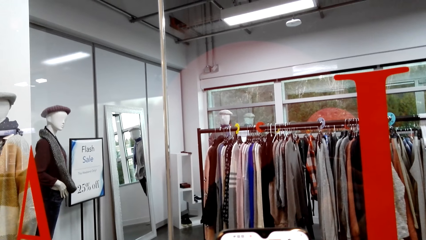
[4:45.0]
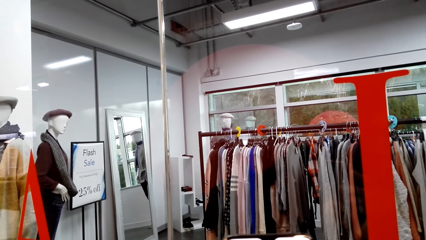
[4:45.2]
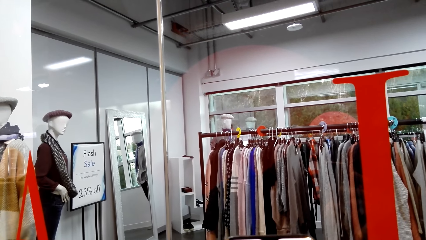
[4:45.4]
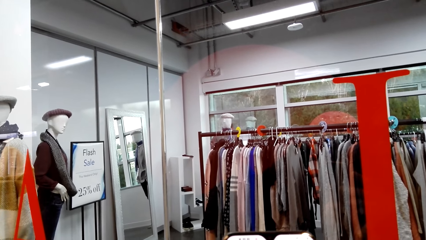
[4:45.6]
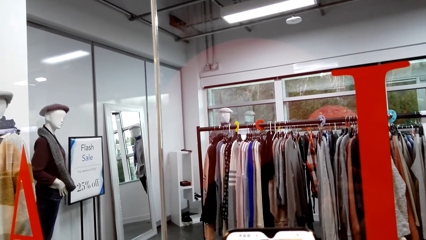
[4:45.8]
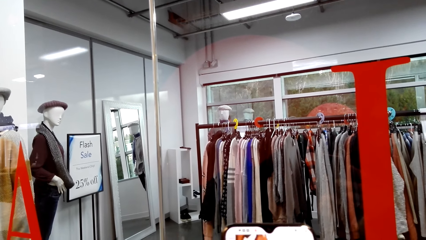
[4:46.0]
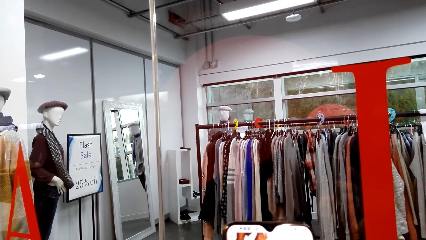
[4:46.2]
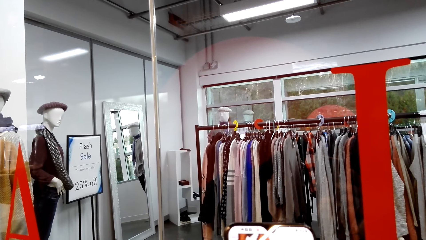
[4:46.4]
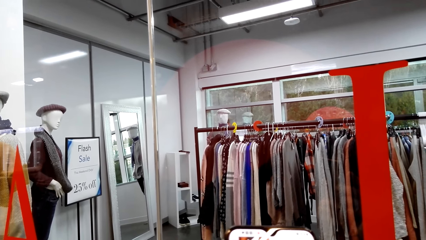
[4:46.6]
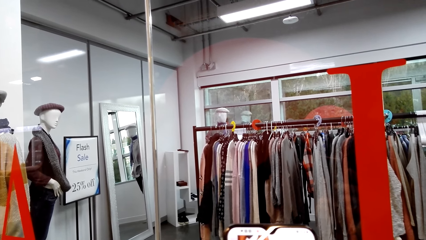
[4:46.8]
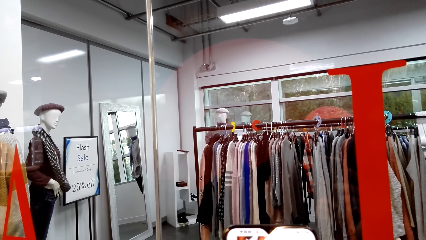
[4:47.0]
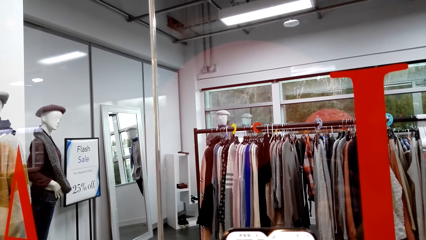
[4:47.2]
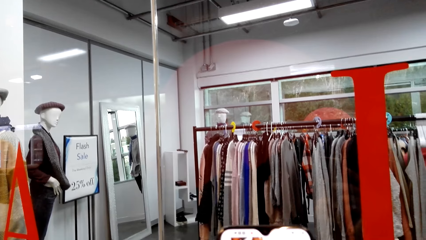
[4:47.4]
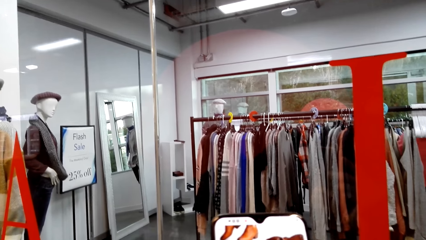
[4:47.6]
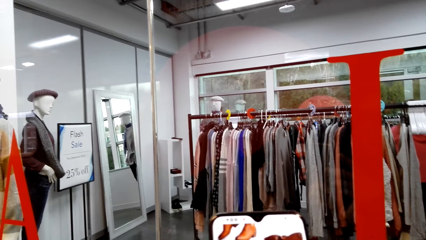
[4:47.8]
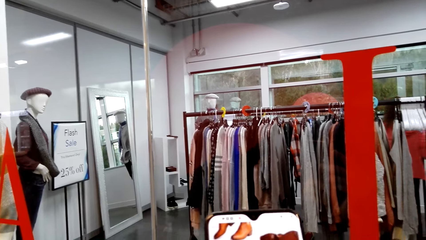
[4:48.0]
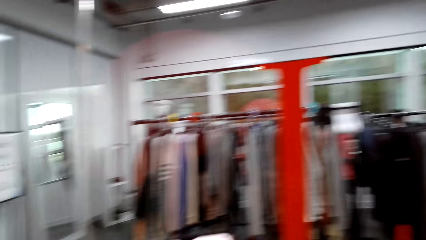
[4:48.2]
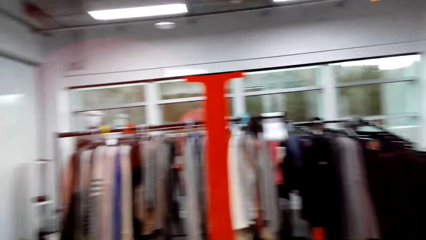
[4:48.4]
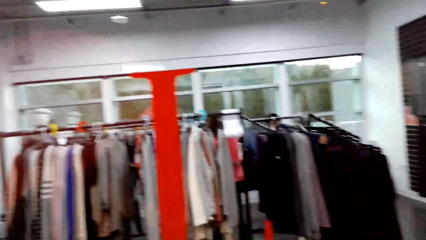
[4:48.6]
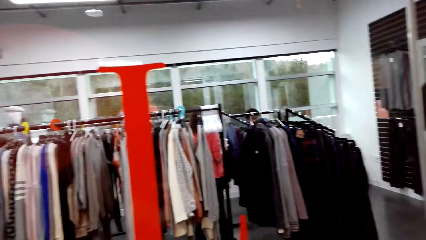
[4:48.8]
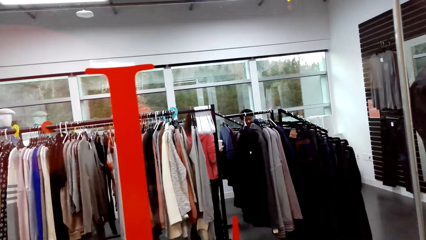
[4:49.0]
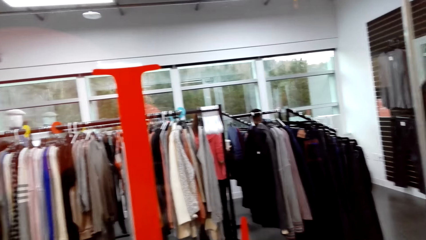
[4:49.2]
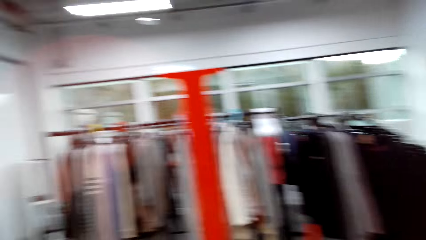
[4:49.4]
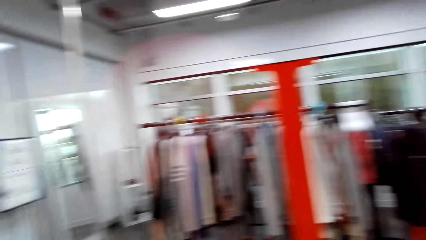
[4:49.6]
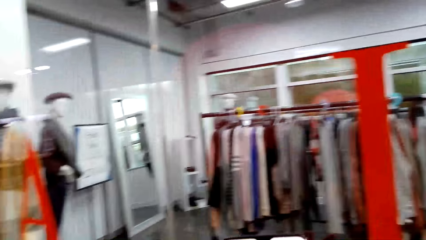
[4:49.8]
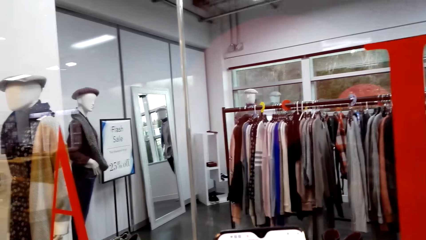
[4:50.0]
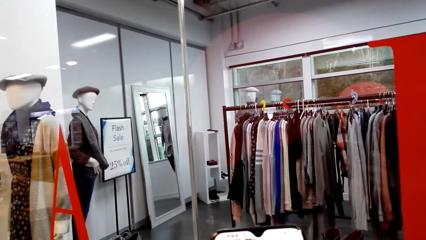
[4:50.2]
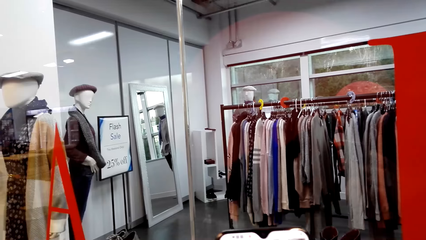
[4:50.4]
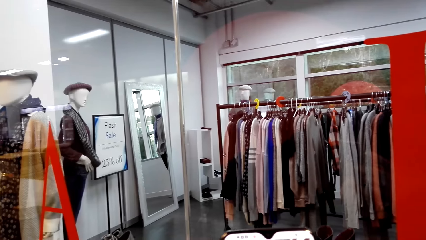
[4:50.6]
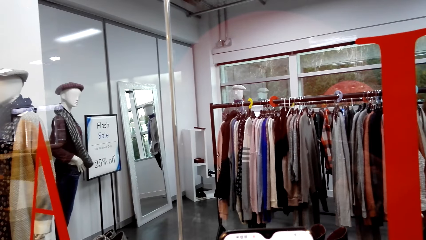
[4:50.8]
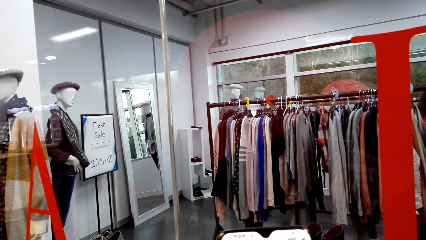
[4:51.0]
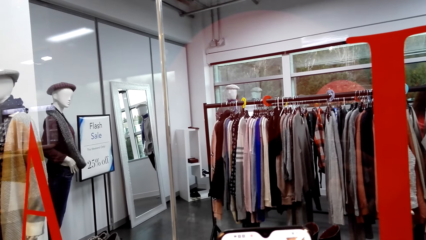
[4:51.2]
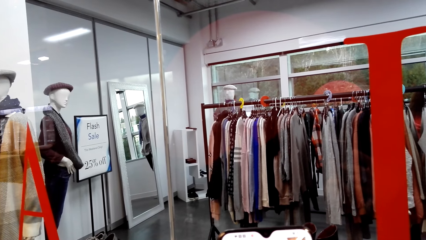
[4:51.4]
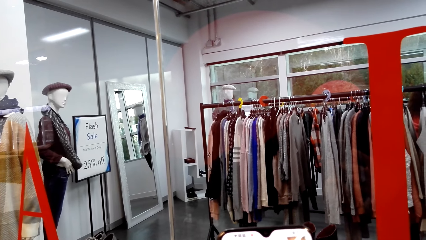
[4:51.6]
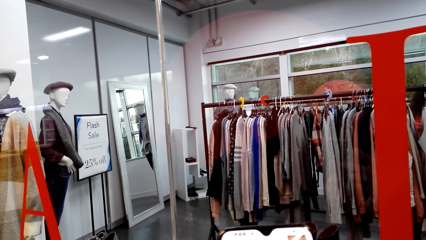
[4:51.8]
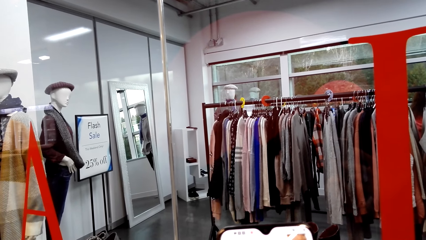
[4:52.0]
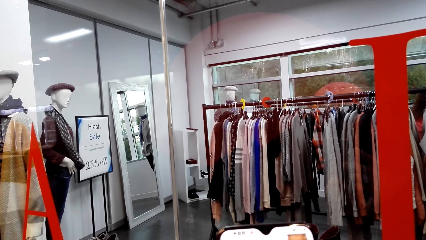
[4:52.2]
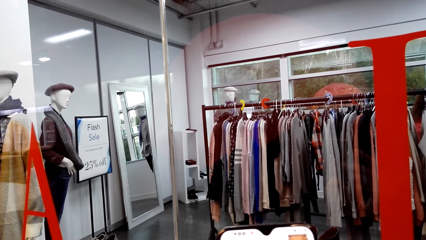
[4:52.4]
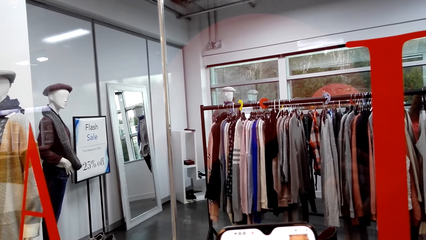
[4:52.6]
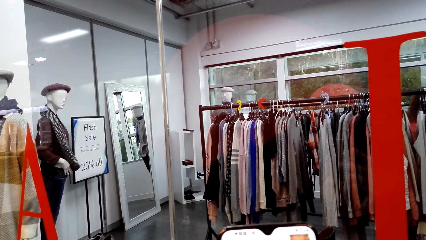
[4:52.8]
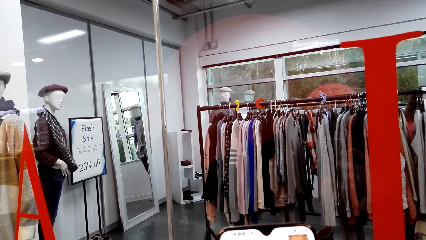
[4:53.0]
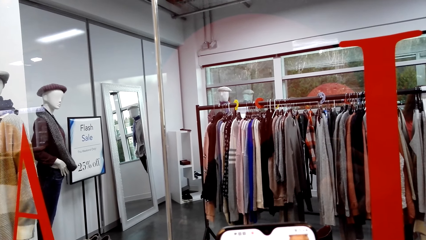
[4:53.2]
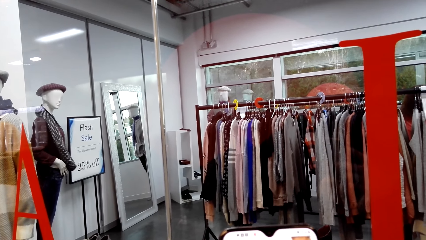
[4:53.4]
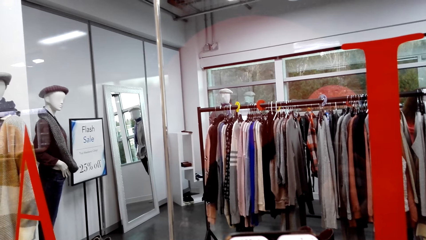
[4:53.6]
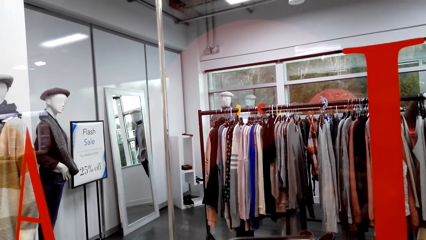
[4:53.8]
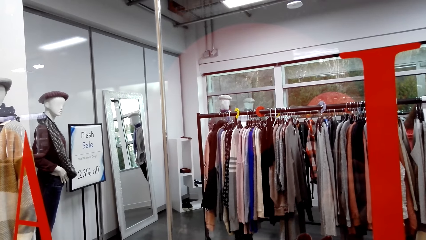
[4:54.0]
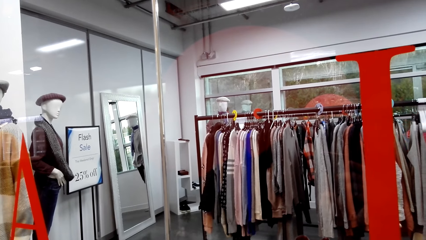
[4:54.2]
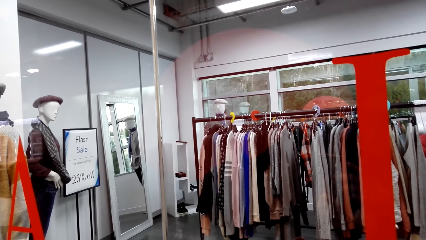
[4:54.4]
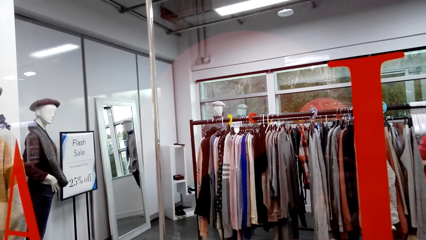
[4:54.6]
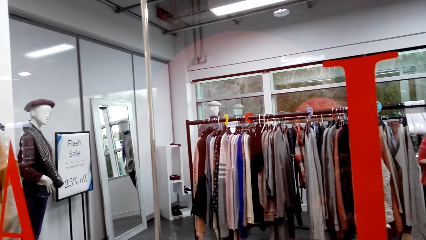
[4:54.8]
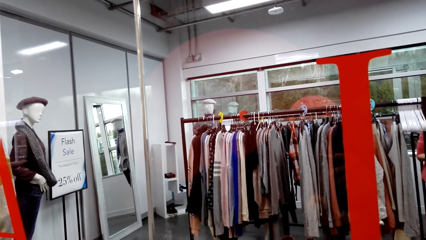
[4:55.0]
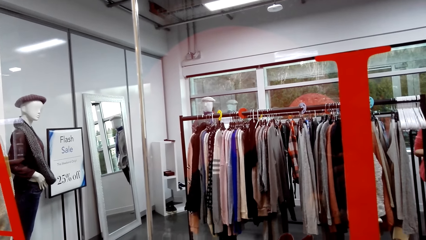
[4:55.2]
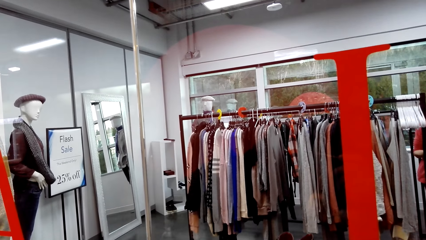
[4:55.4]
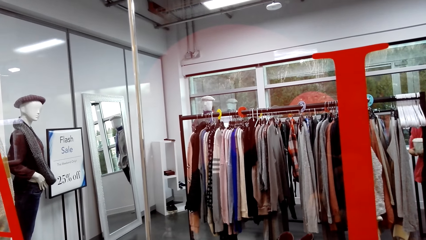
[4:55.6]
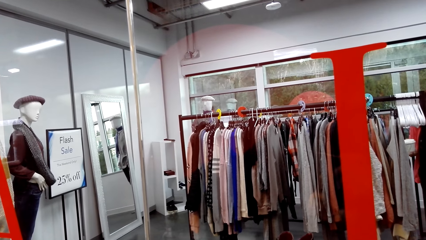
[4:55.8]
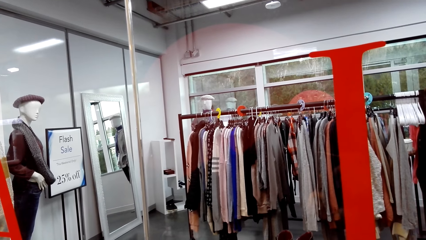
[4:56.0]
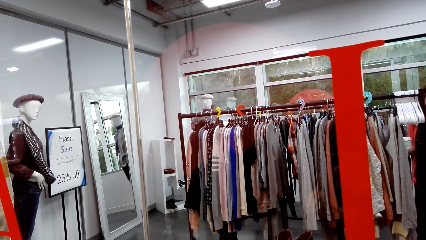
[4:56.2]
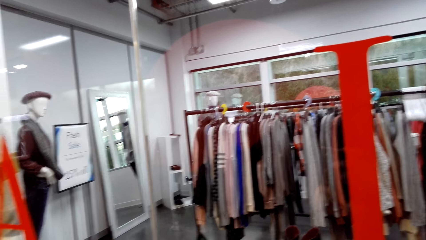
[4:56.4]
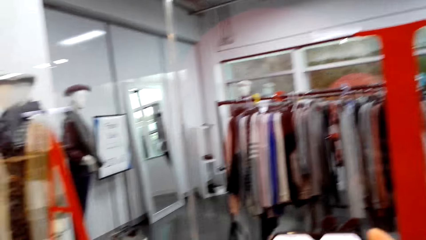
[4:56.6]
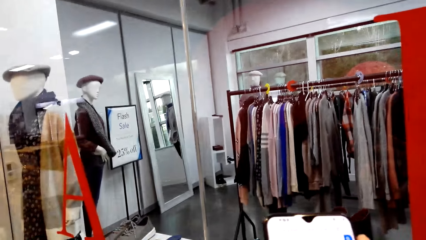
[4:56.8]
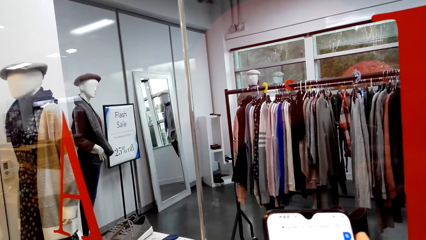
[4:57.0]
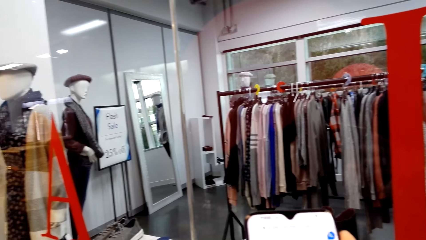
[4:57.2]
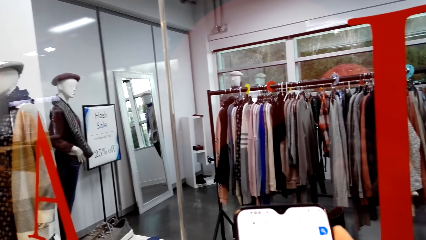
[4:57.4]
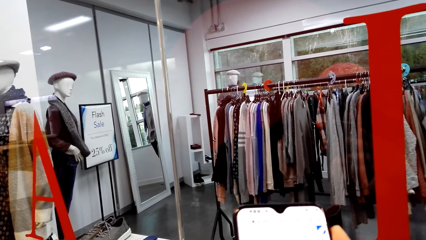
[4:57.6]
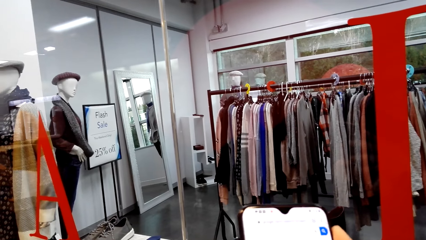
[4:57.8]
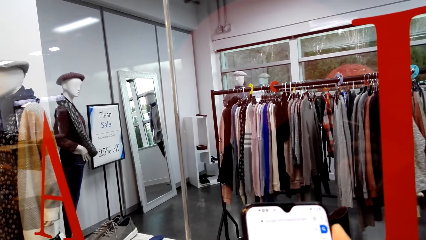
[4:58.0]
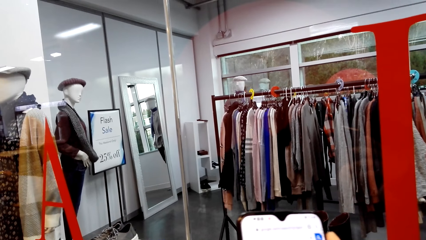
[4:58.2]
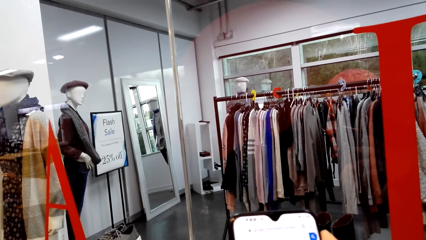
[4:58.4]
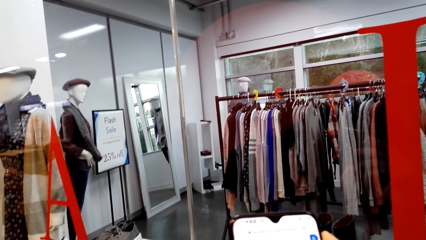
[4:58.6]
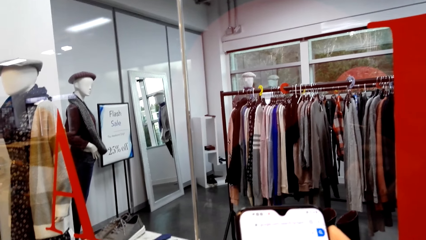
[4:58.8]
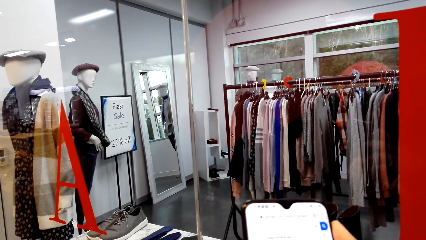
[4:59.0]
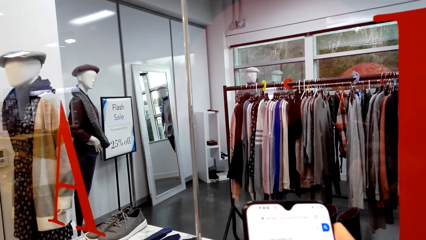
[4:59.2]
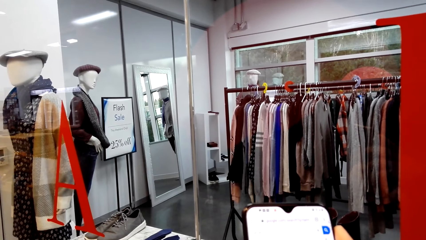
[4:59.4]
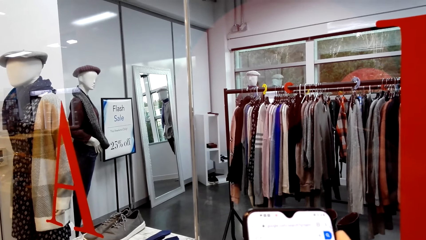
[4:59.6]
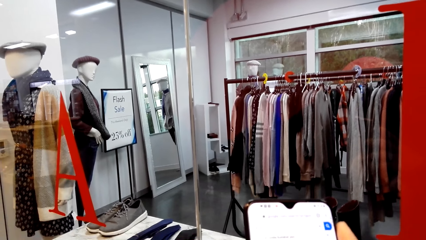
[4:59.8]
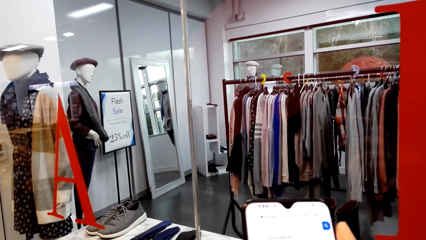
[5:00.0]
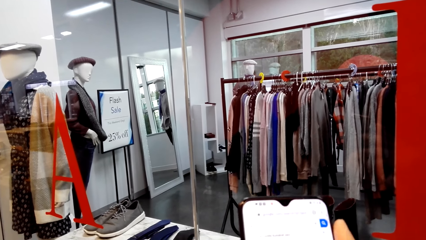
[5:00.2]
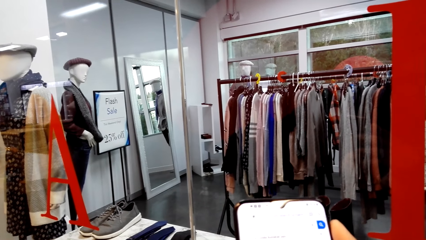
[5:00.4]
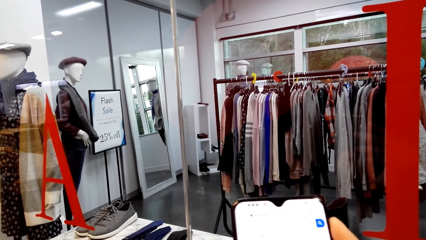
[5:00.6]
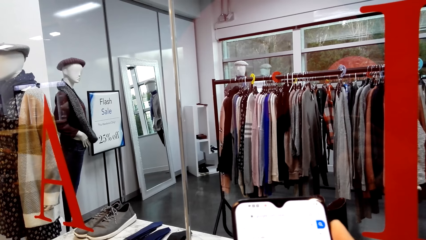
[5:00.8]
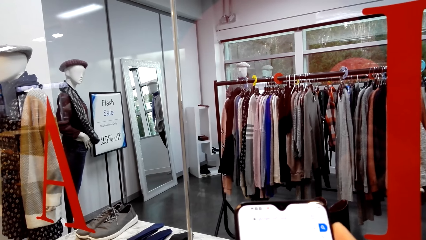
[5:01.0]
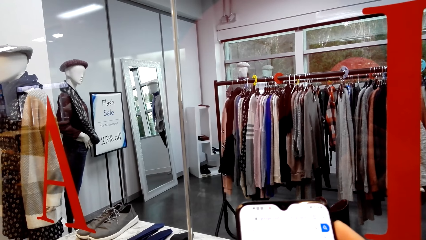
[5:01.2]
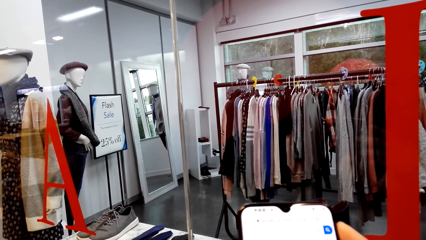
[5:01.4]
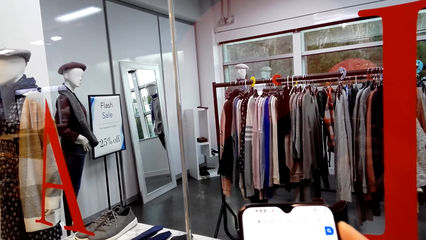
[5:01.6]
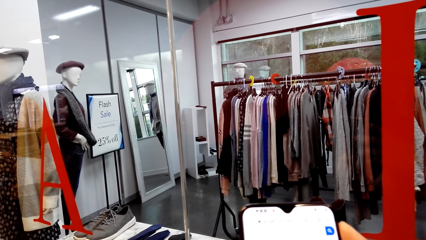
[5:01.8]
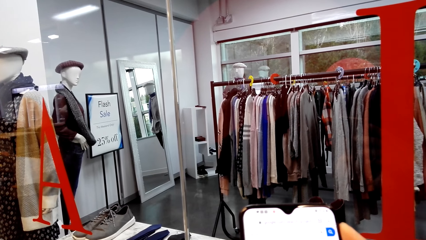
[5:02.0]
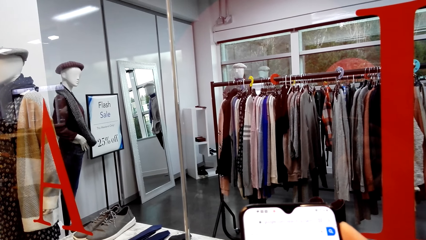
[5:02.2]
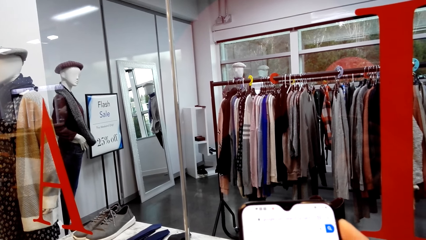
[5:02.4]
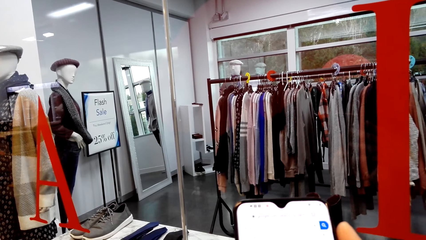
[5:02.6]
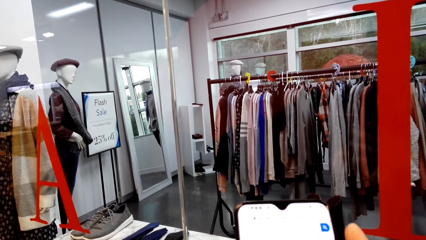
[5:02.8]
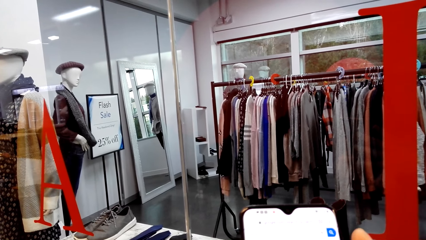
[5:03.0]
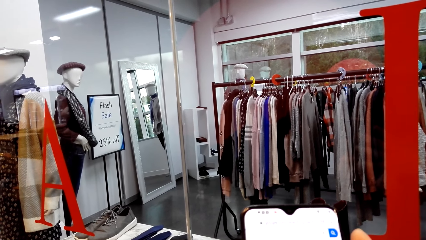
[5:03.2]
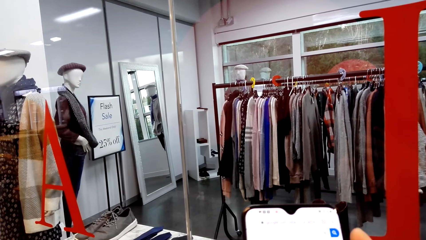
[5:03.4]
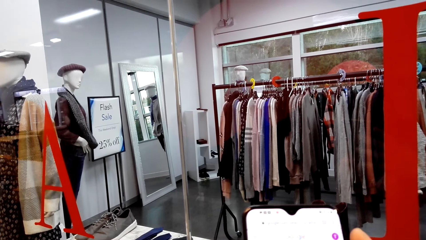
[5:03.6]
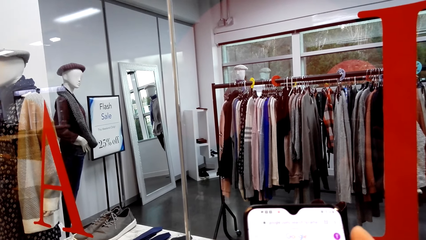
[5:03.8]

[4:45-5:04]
The camera wearer operates a phone. They look in the clothing store. They look at the phone. They look in the clothing store. They look at the phone. They laugh. They dial the phone.
